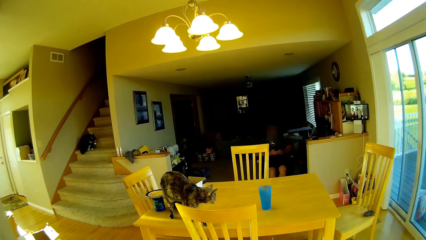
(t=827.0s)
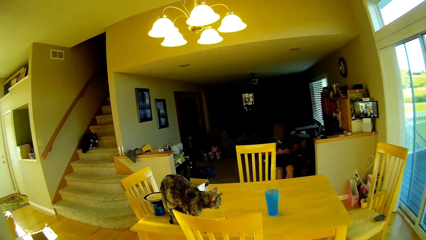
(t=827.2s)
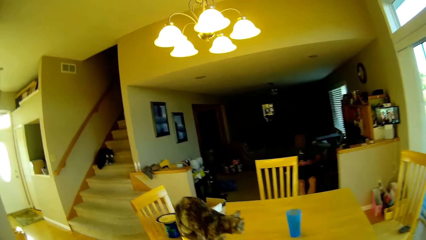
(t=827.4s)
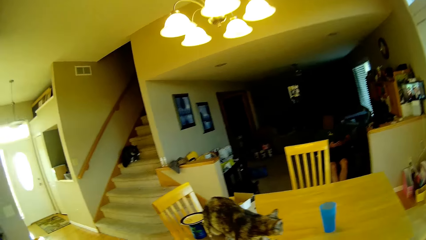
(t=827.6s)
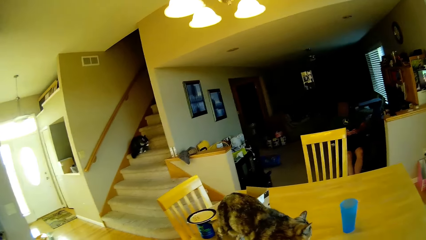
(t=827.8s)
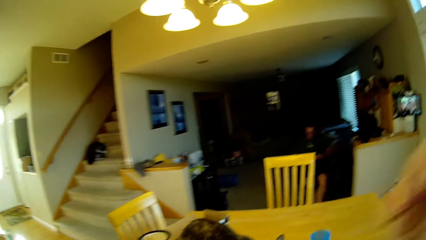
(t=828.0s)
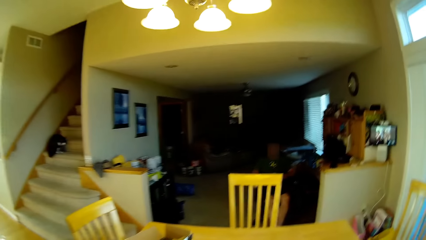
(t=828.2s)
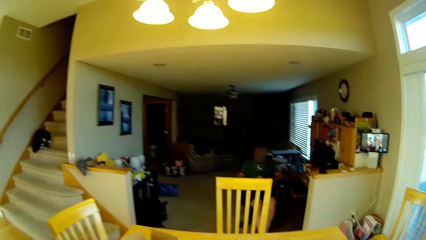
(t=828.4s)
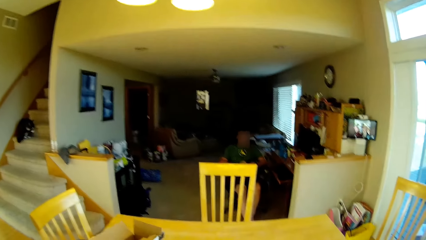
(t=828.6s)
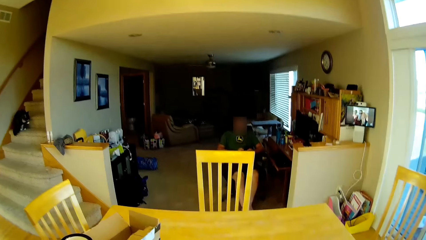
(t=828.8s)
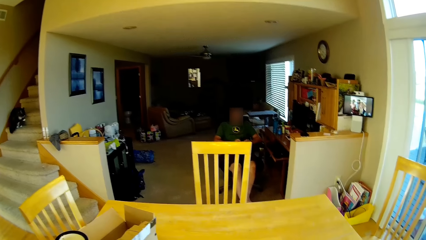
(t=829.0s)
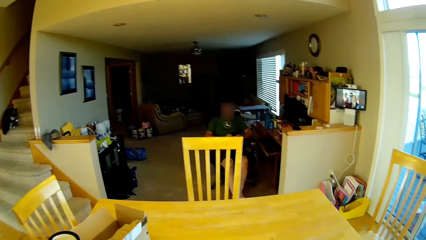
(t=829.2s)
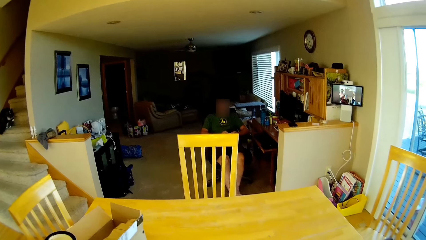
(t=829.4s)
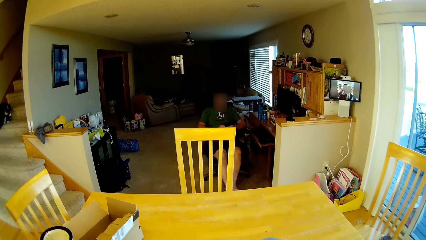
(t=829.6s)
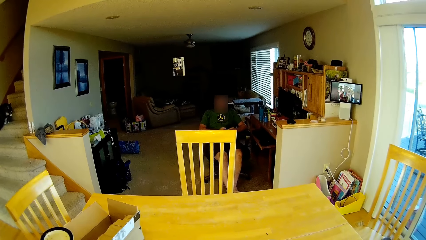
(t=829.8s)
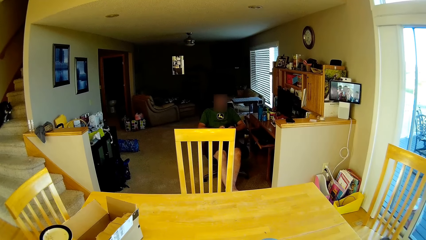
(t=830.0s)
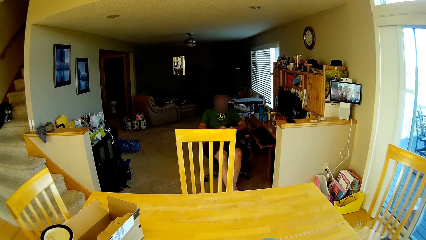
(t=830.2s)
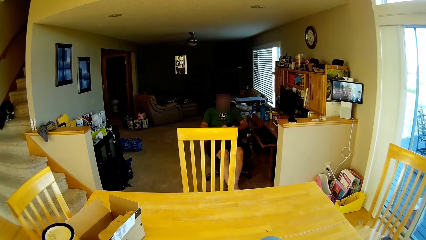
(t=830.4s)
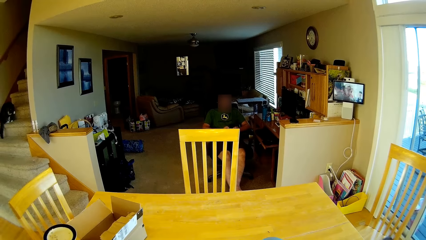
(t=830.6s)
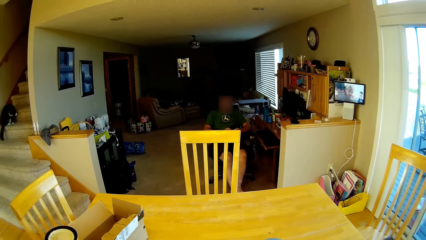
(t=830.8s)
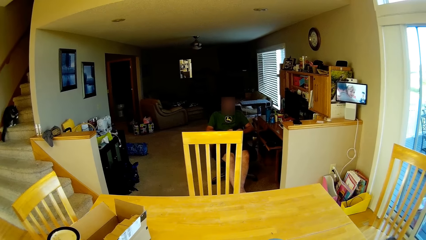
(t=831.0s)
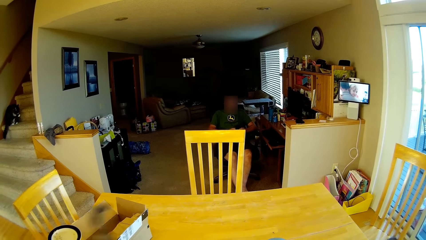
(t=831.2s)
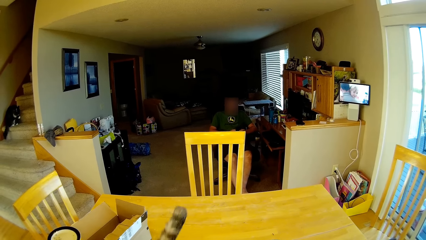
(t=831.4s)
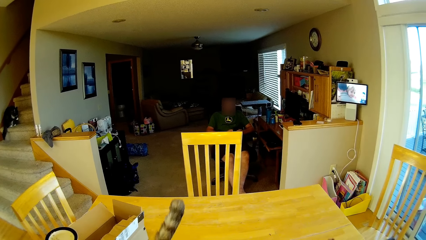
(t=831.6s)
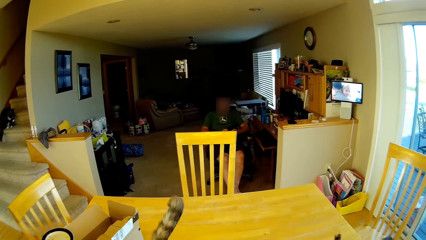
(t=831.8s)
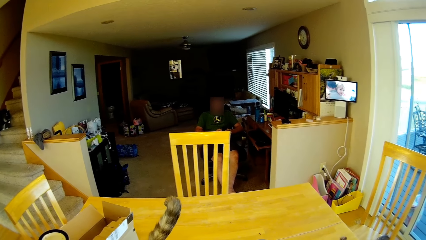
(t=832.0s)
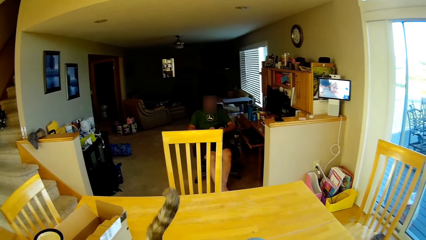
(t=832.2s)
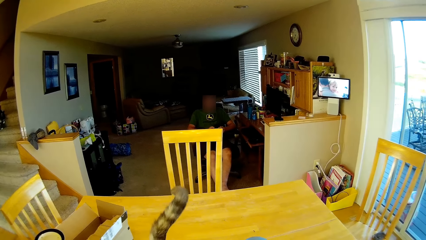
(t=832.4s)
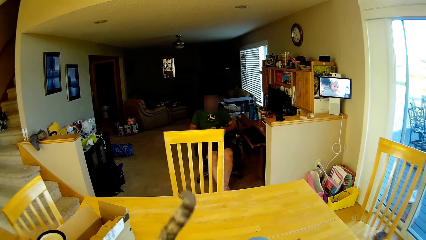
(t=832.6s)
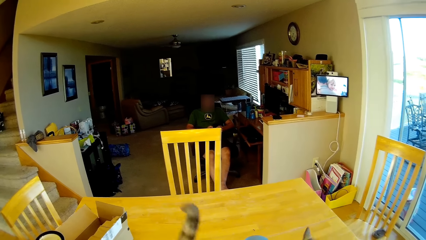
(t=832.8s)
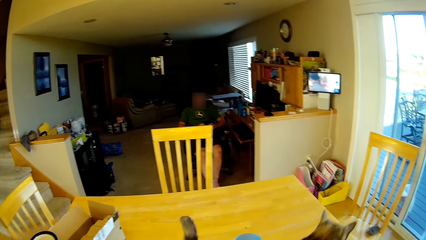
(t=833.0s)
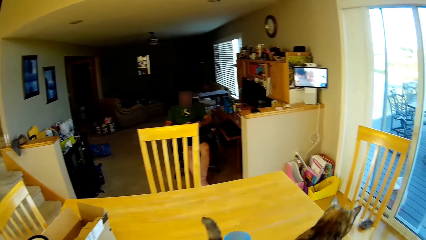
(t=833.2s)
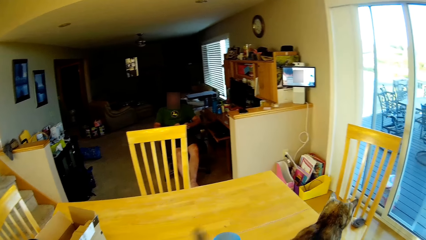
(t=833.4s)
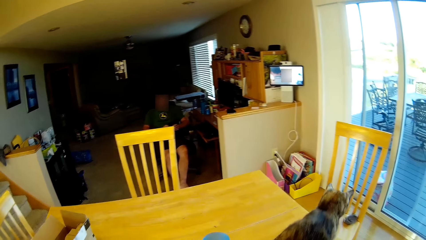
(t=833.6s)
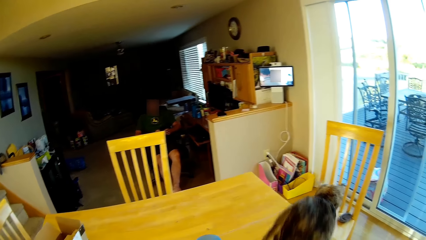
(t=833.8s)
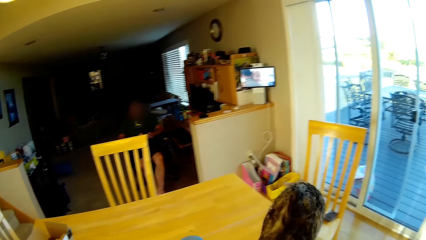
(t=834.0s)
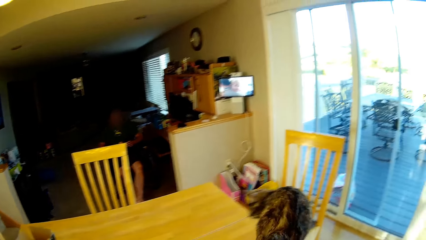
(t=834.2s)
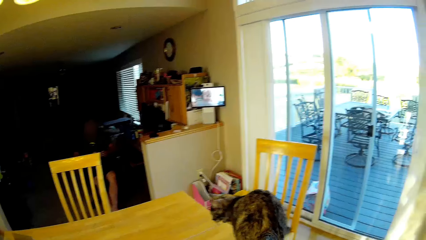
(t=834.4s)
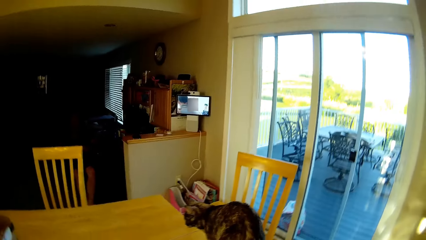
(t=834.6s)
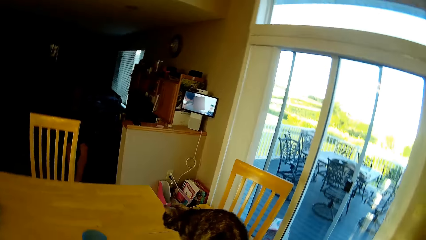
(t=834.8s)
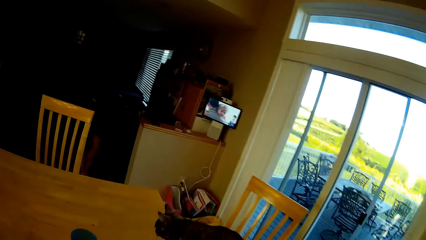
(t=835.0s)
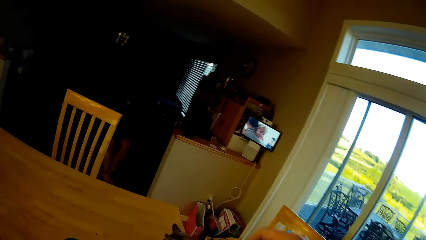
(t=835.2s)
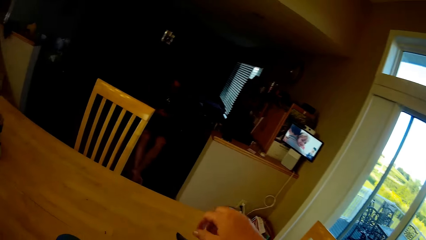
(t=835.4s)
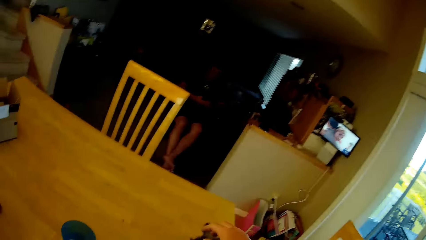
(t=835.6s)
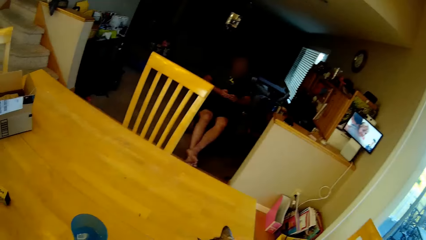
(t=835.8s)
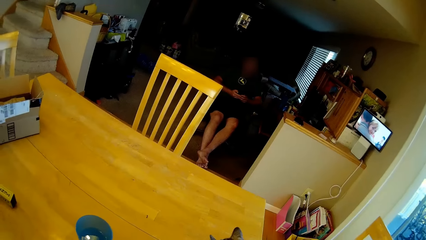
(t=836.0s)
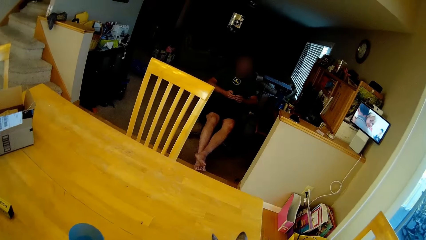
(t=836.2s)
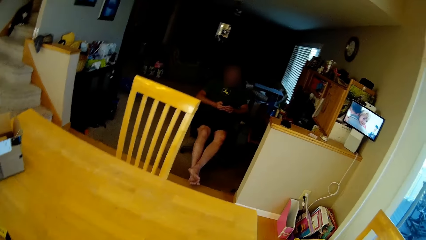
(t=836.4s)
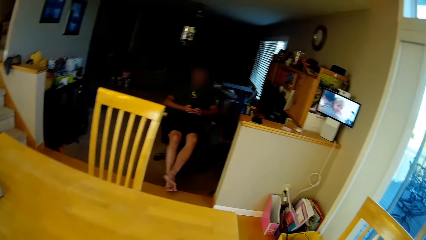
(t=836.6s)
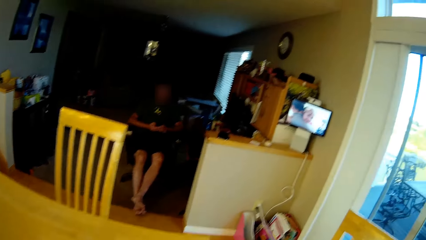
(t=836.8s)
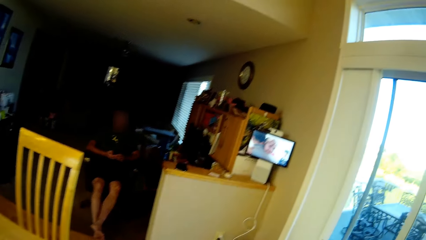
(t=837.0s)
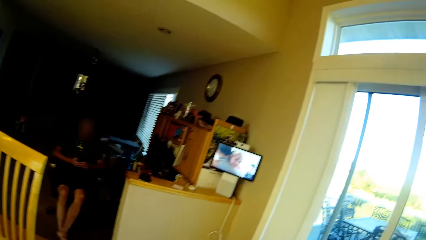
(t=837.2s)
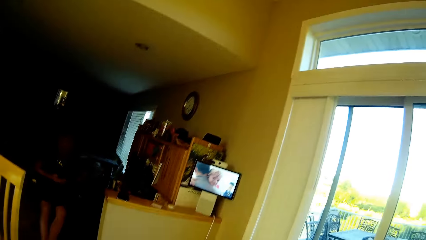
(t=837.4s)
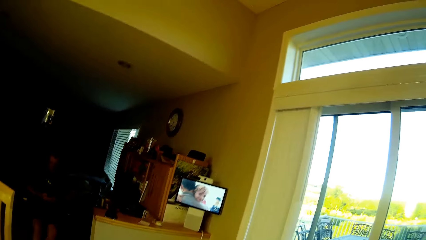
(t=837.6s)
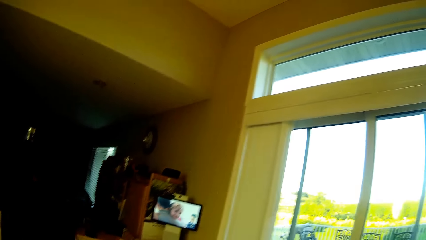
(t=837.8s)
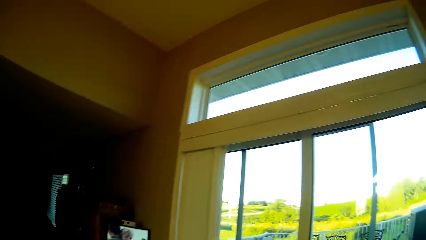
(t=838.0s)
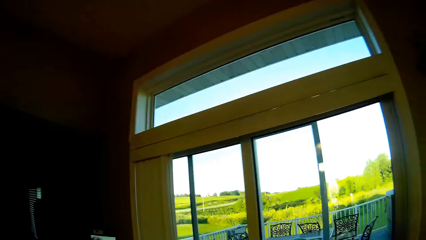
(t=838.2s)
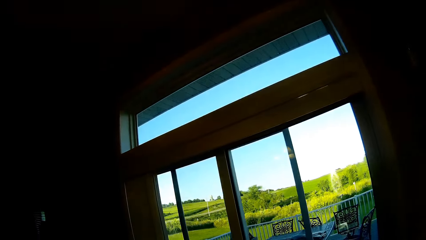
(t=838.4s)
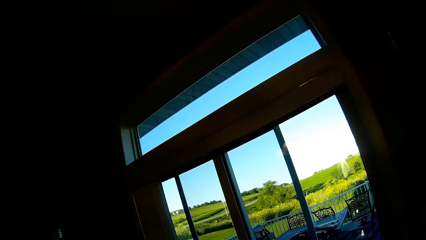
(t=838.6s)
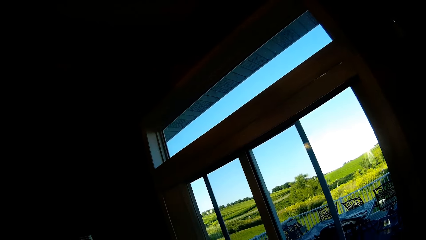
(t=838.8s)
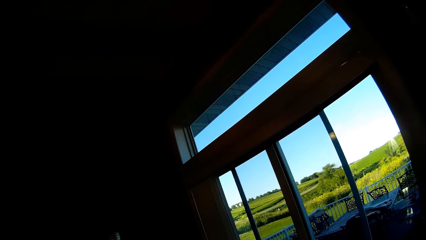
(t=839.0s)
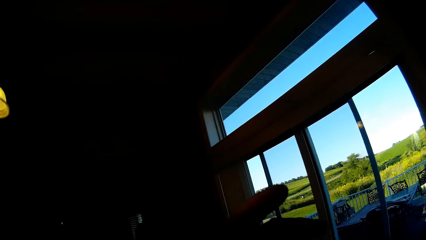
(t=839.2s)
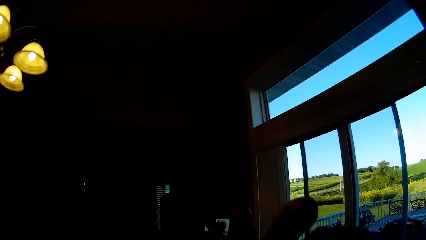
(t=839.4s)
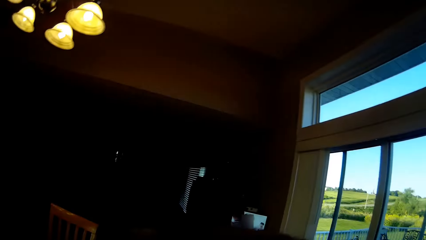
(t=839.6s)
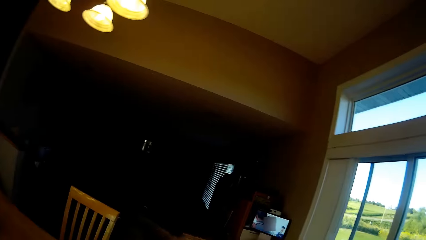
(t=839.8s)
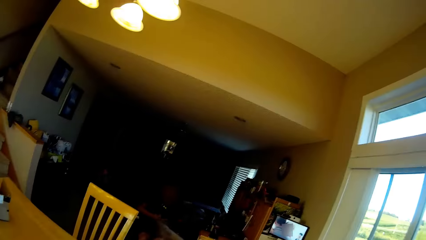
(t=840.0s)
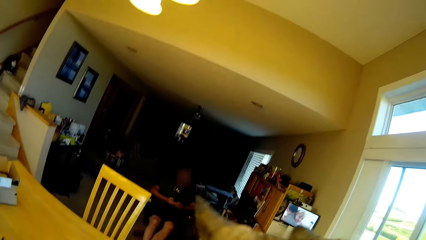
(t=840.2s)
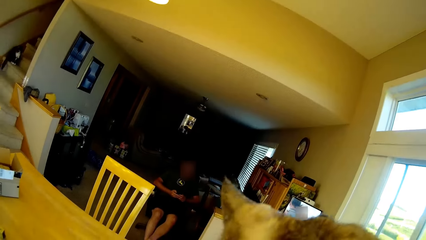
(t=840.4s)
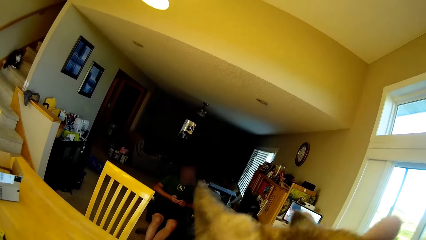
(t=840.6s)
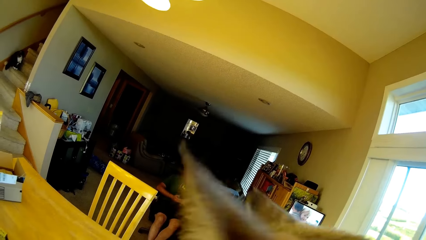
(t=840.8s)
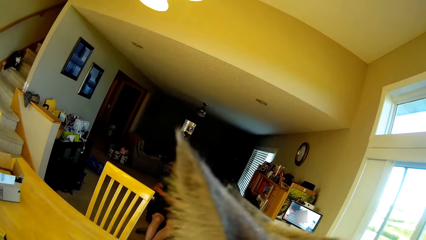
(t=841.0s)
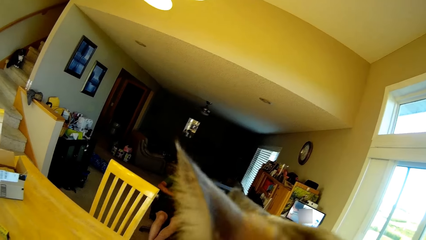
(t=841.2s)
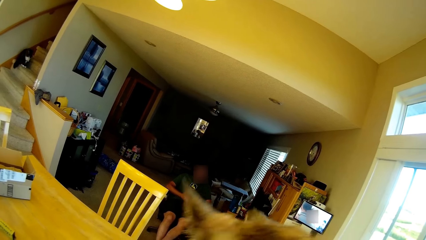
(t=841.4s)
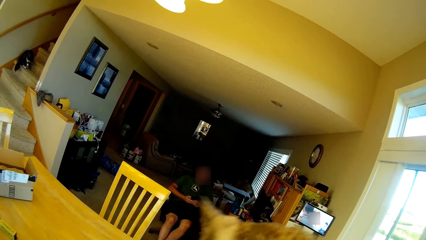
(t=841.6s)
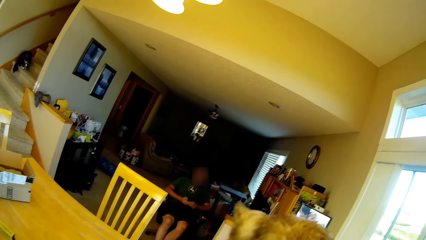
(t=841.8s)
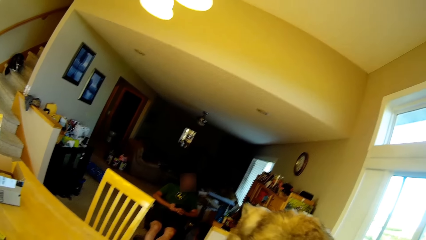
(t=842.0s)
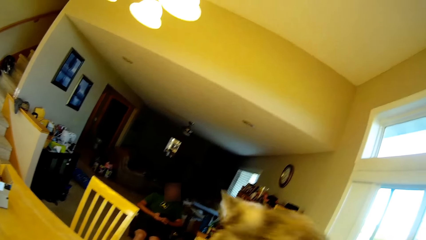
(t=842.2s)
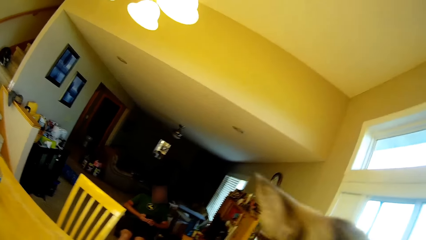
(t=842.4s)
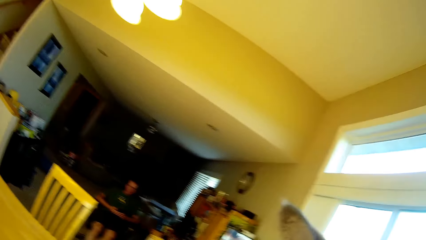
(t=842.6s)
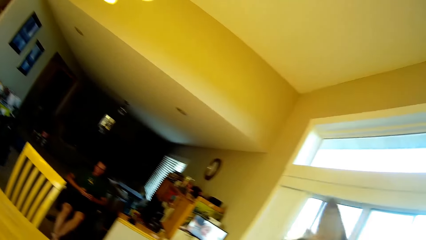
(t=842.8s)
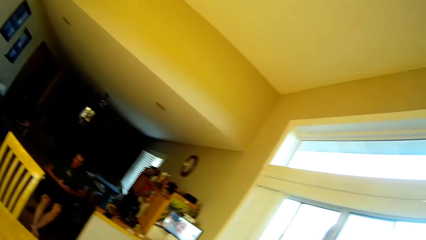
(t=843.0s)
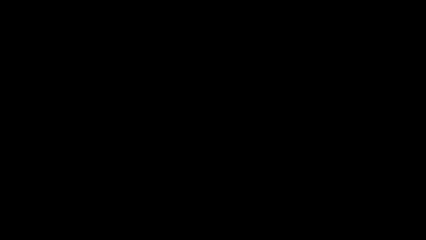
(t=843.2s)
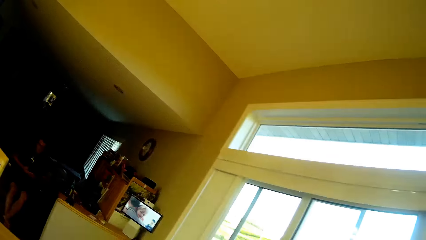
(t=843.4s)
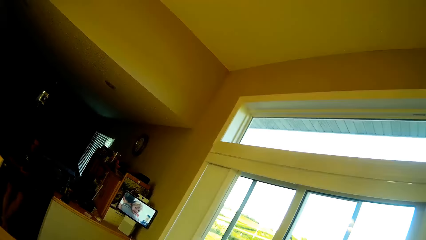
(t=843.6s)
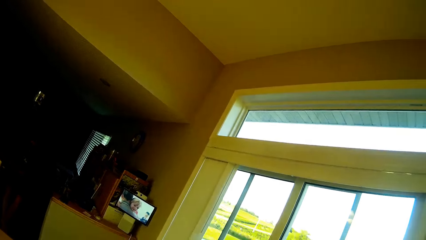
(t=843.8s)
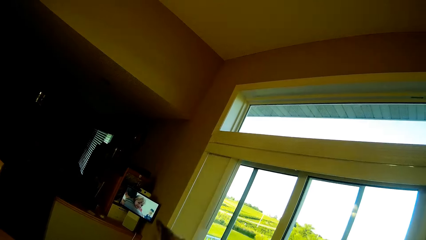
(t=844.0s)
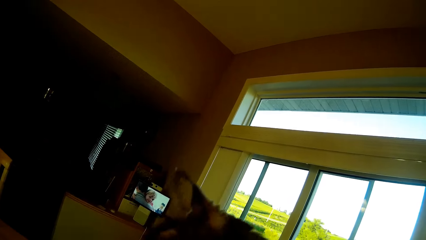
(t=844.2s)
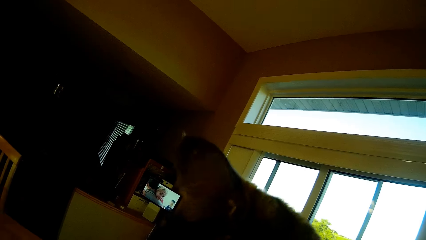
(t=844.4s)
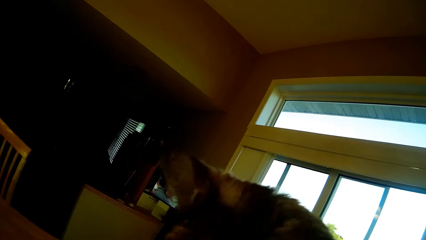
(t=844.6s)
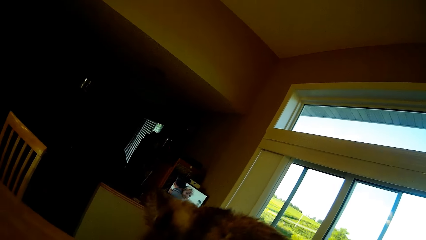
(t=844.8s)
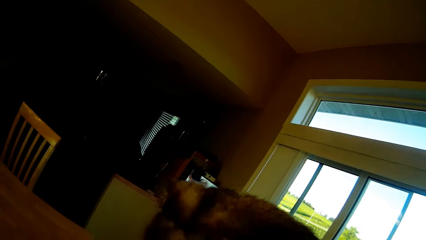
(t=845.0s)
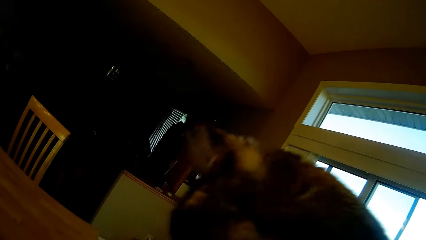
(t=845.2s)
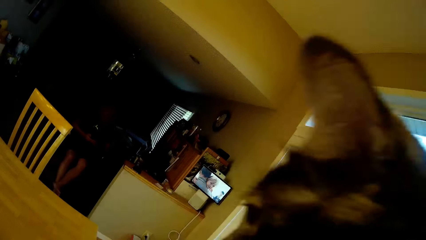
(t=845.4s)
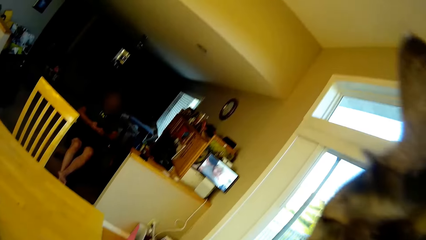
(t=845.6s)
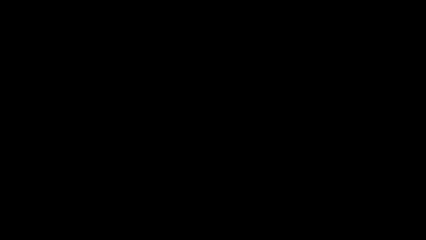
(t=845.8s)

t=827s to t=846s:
The camera wearer adjusts the camera. A person sits on a chair. The camera wearer looks around. They caress the cat. They look around the room. They hold the cat.
